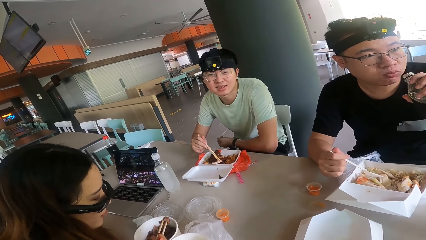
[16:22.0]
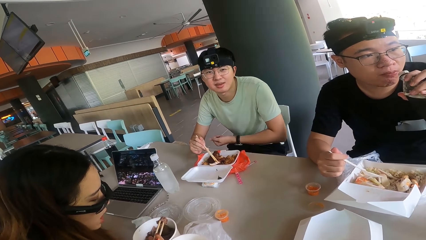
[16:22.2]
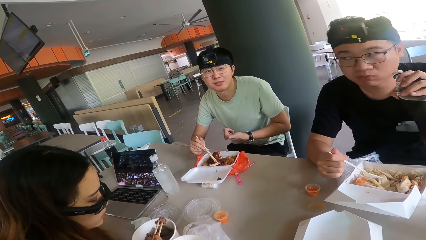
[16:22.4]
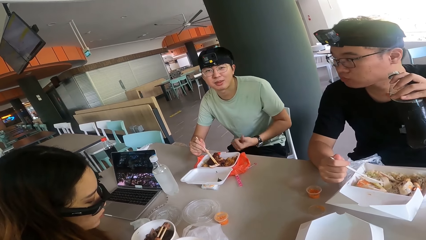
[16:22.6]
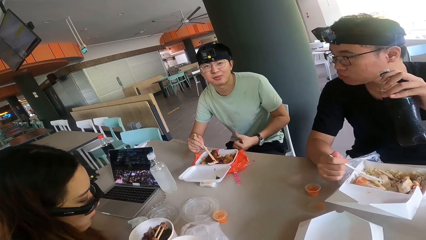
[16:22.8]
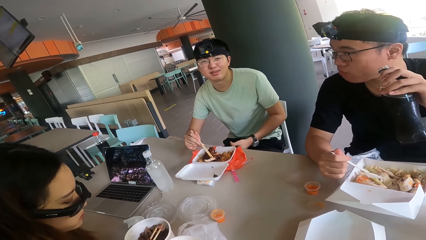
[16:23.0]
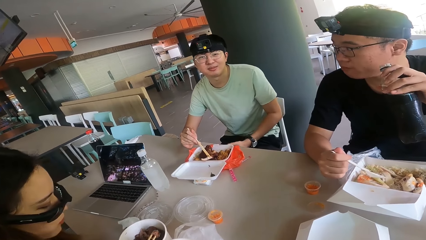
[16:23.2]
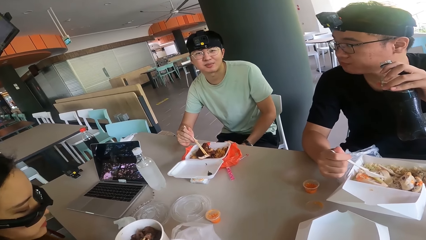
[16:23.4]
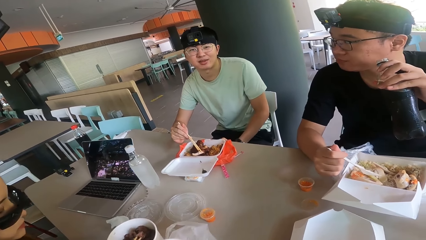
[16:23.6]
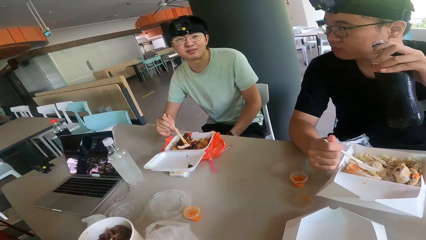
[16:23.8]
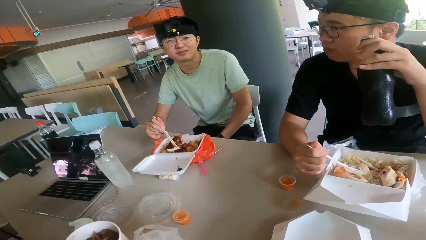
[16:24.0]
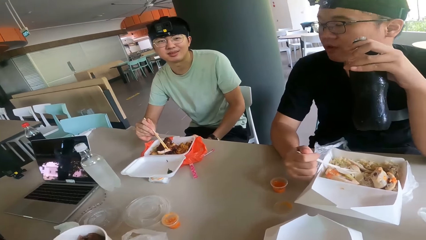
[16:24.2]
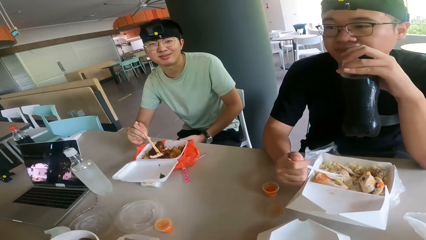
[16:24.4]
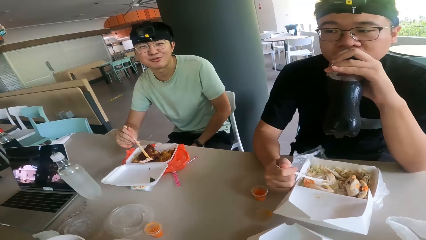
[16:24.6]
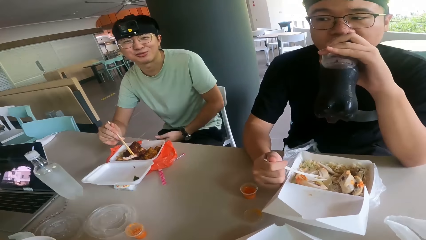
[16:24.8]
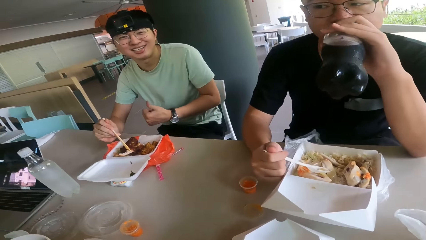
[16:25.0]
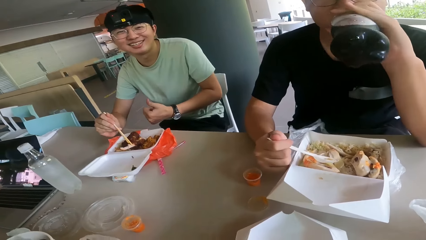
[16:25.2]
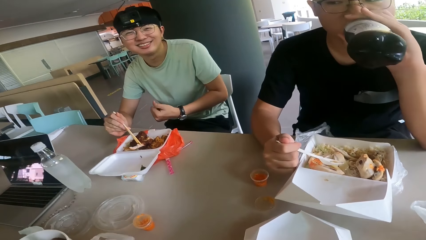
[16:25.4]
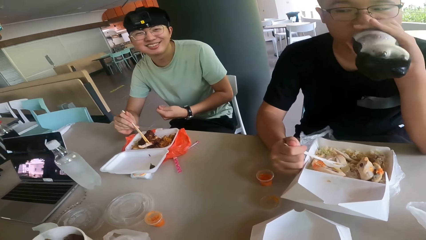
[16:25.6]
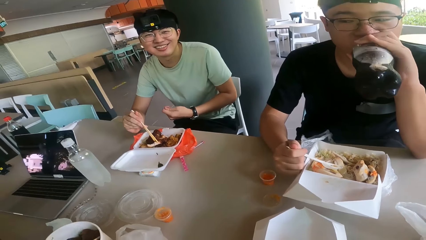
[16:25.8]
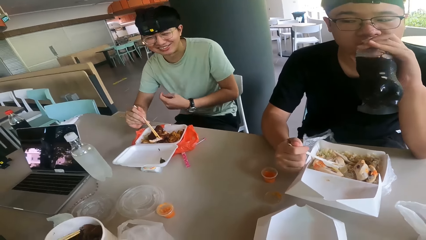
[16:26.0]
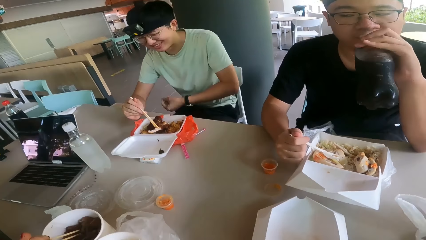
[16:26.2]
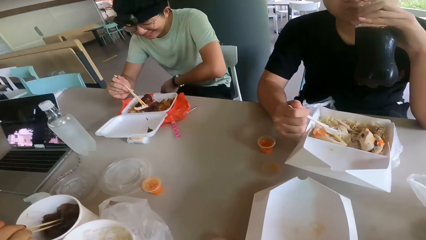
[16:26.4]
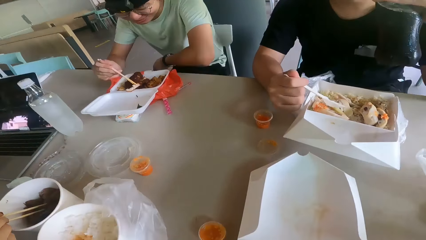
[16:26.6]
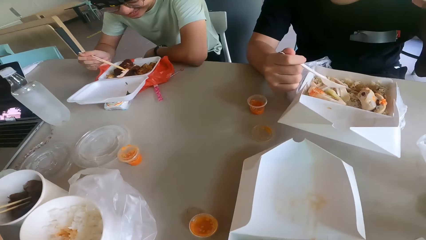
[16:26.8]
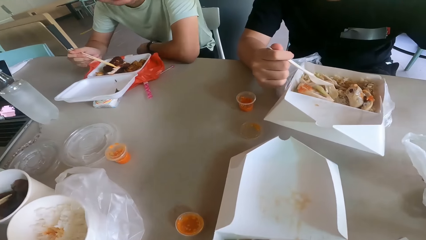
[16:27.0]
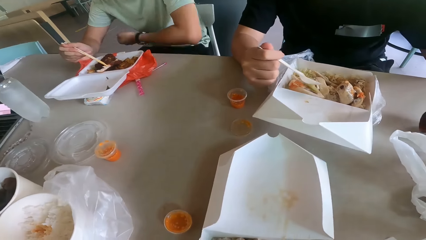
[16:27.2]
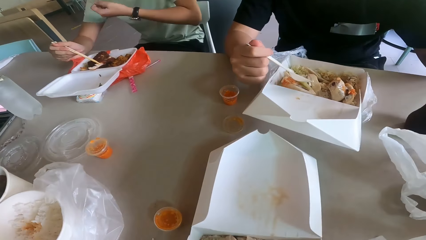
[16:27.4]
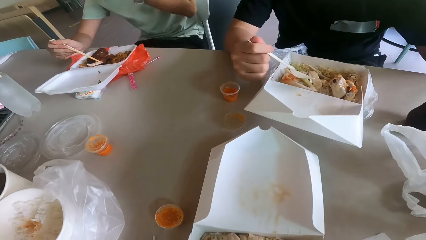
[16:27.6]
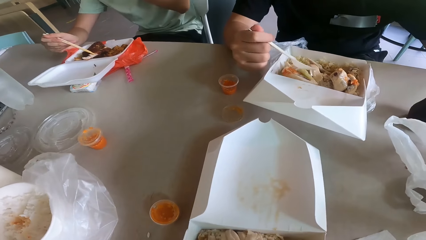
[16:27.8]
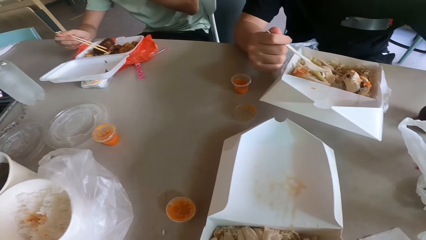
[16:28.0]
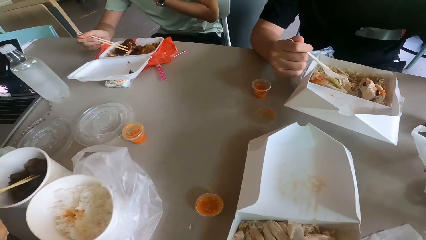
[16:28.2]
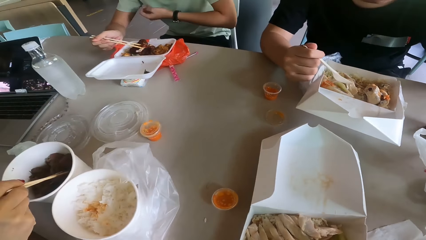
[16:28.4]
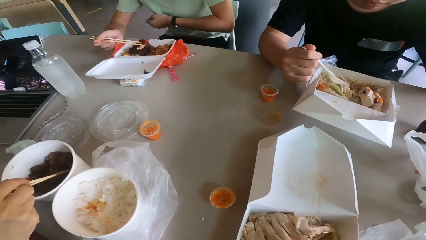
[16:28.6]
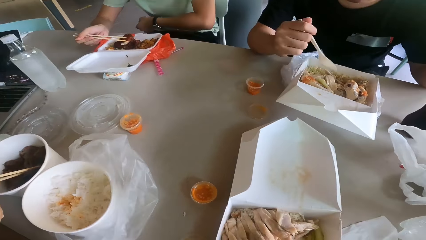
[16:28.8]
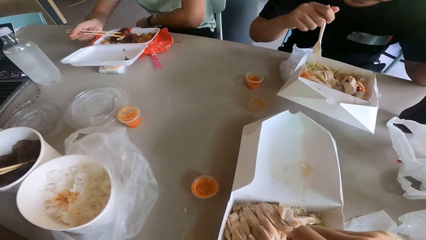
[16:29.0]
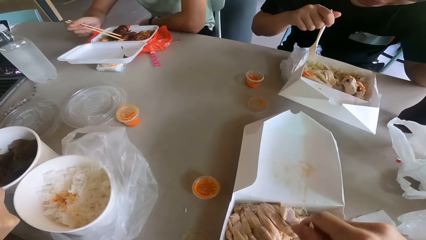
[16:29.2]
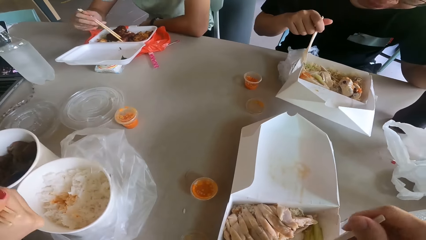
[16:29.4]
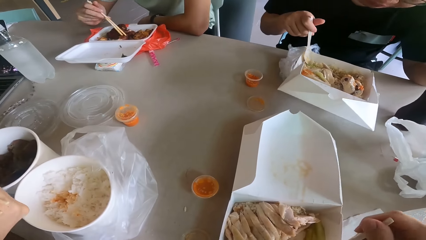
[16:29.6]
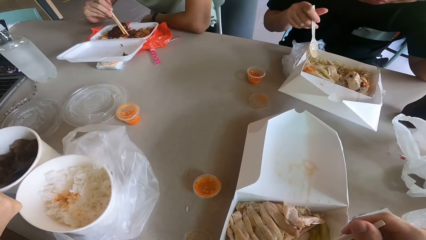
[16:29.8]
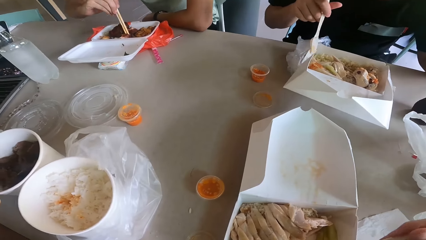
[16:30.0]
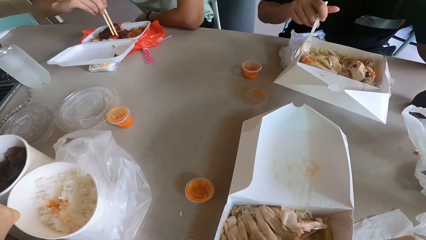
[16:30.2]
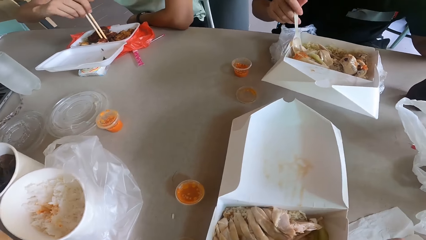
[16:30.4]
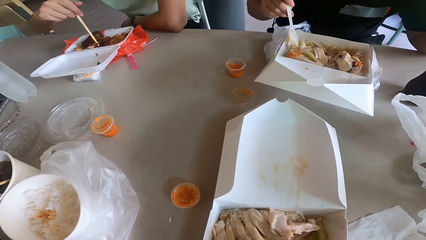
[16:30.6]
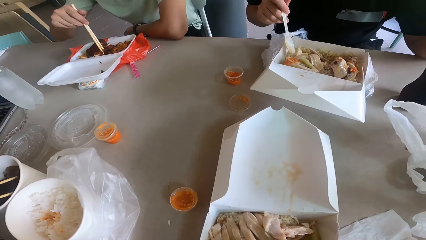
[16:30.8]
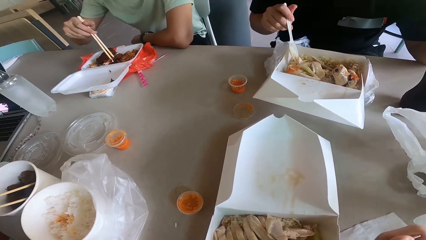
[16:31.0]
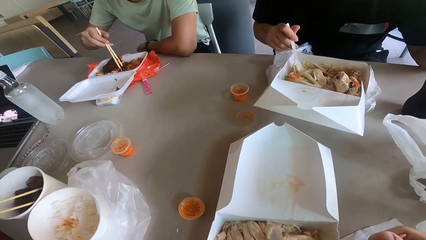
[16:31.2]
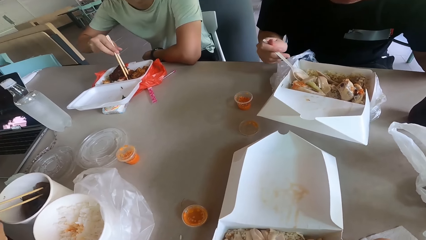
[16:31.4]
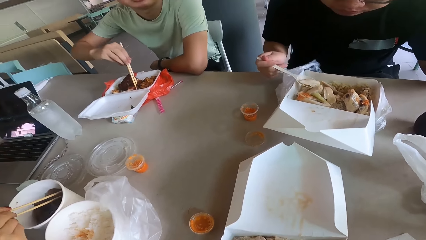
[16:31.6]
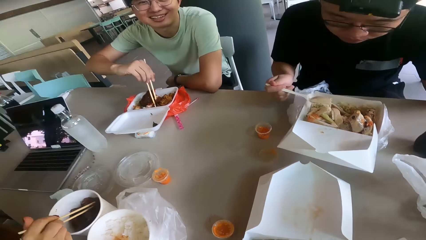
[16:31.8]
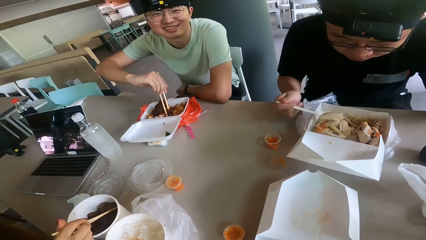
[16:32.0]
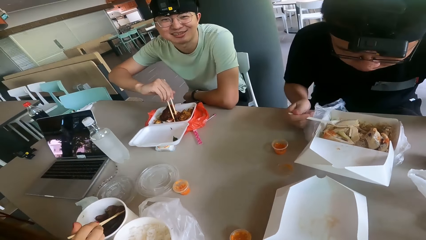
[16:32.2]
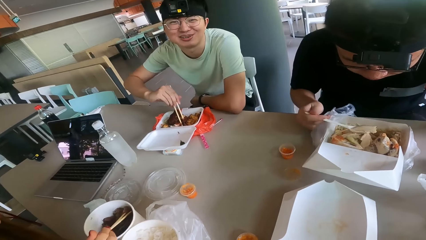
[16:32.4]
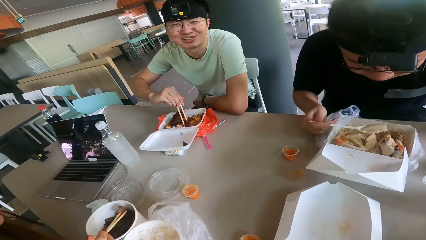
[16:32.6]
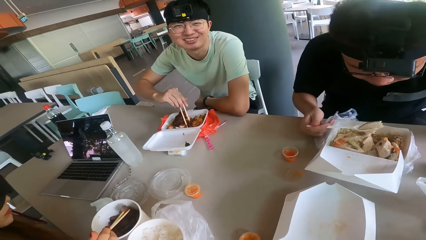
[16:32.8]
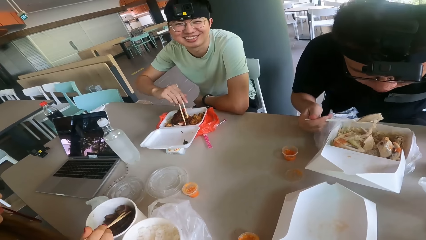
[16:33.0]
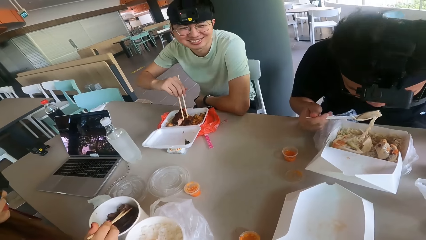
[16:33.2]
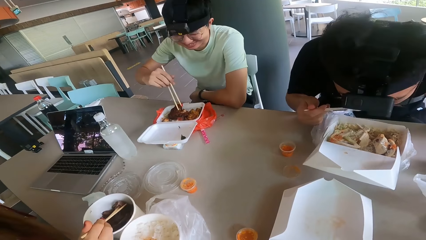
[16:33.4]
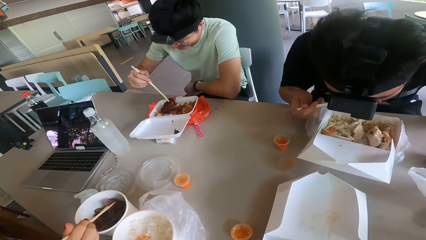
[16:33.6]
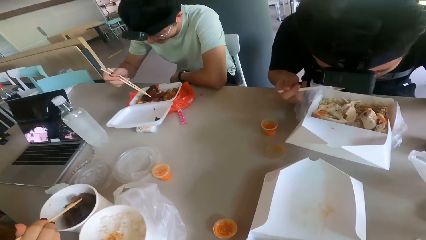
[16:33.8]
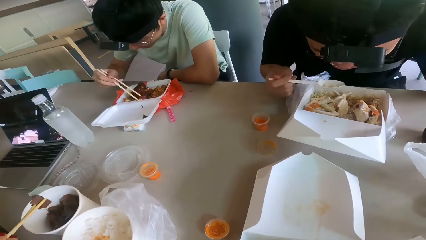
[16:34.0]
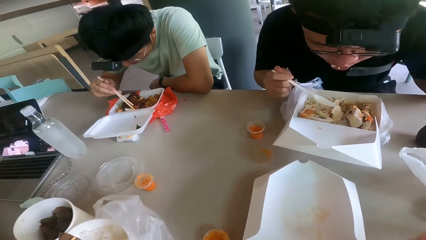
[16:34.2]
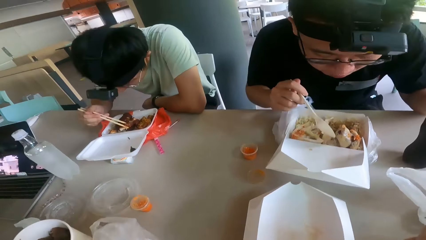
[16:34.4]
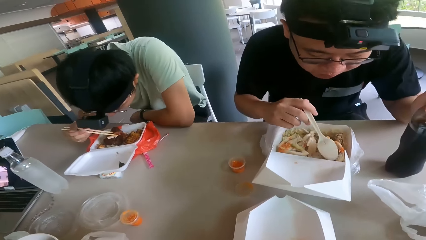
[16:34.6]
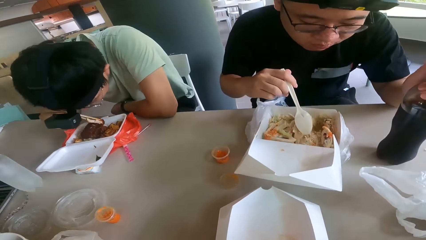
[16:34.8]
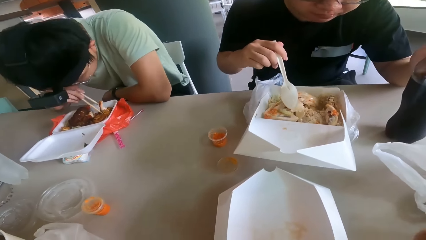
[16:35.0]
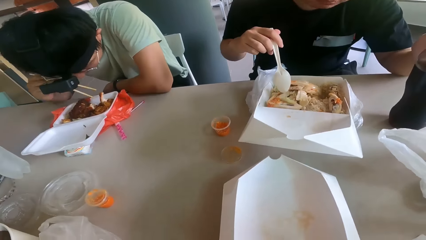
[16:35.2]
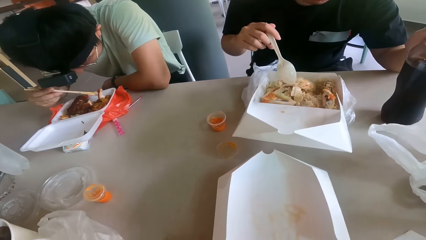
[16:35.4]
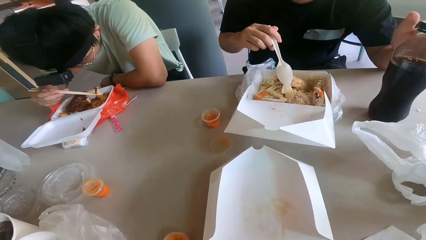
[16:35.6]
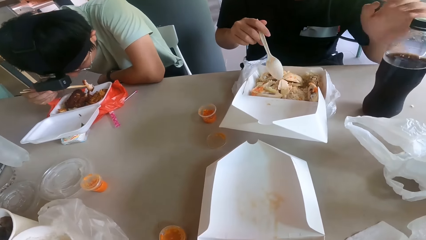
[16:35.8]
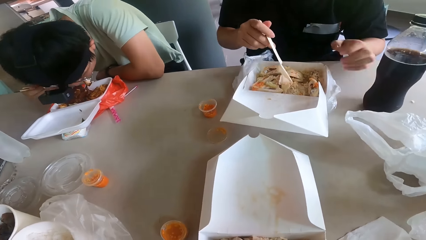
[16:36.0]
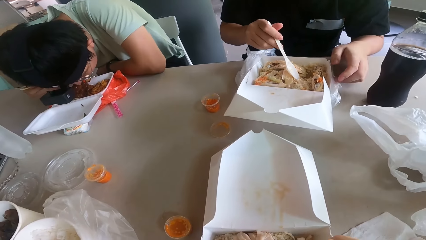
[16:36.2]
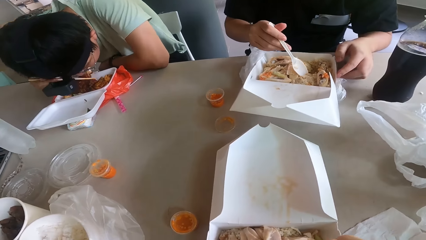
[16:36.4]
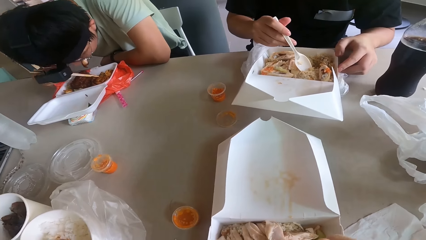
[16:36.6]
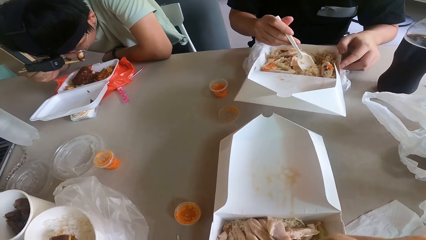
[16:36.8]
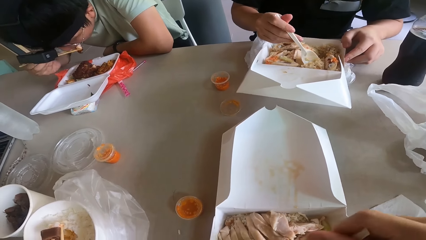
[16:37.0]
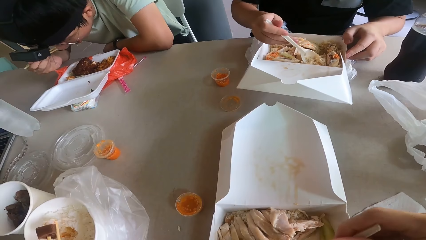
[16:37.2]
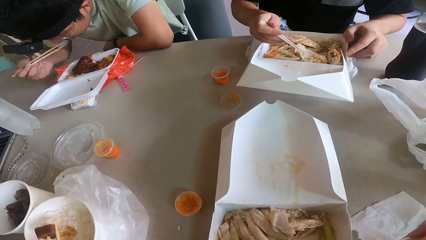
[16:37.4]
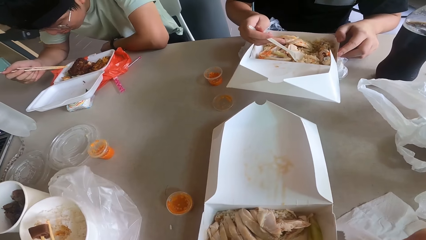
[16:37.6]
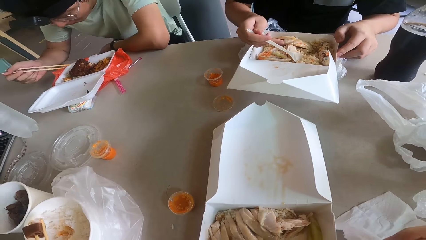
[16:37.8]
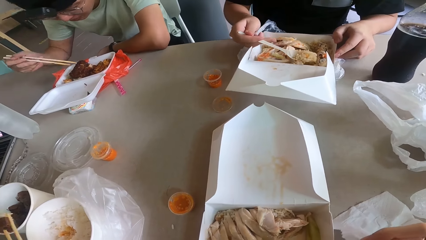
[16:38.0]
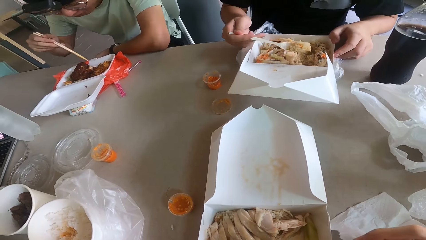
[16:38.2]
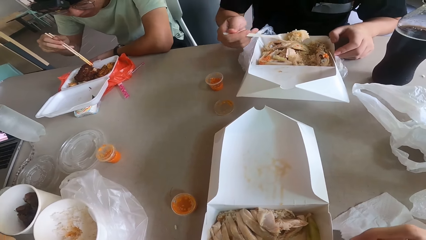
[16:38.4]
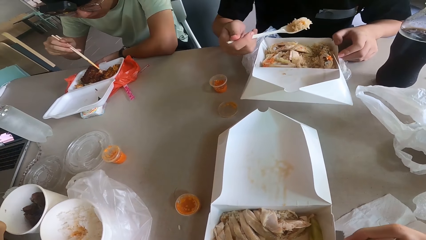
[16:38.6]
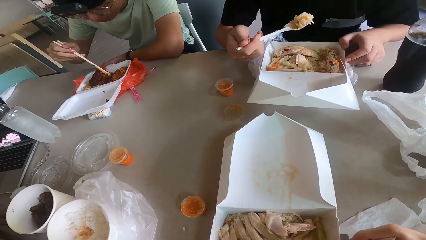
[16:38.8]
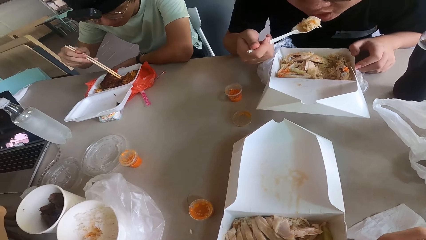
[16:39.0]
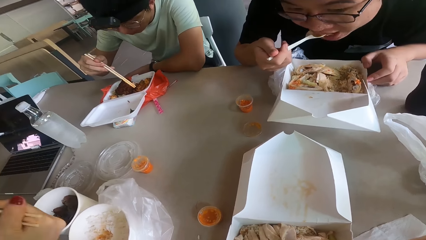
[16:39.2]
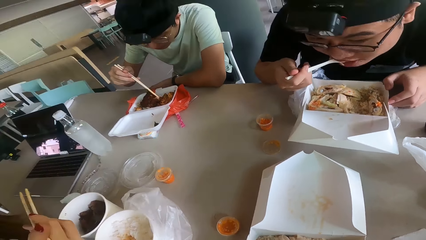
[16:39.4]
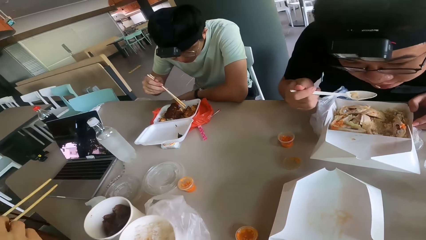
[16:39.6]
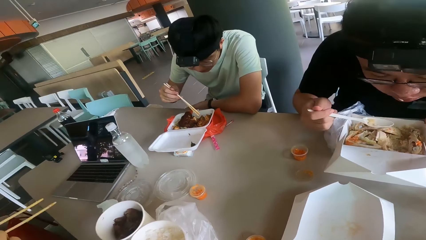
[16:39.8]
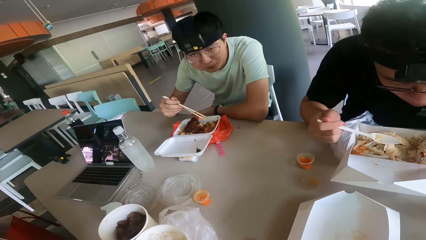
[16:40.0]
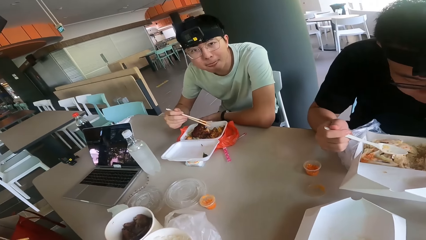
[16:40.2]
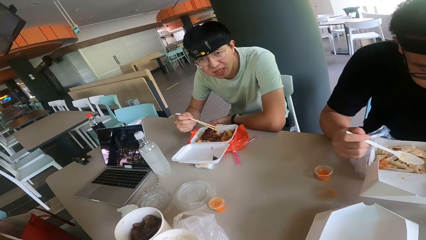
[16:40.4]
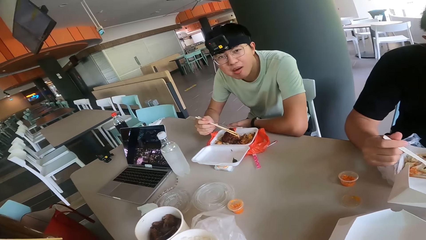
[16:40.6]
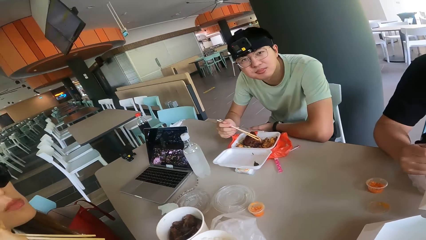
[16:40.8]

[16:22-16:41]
A man responds to the camera wearer. The camera wearer talks to the man and looks at the man. A person looks at the camera wearer. The camera wearer looks at the food. They collect food with a spoon. The man responds to the camera wearer. The camera wearer responds to the man. They eat the food from the spoon. They collect food with the spoon. They converse with the man. Another person eats the food.
